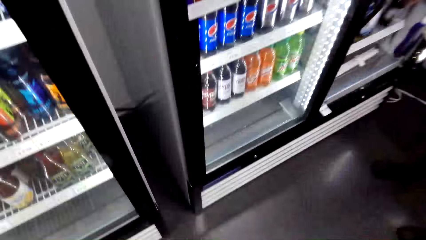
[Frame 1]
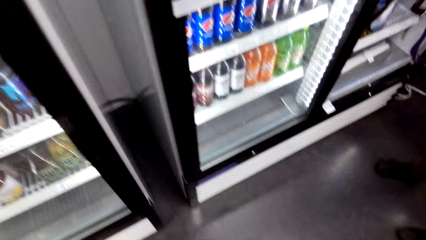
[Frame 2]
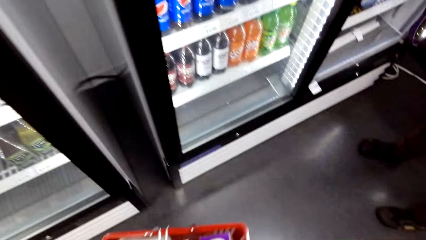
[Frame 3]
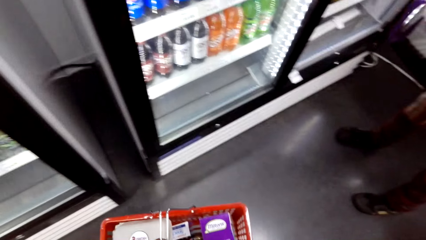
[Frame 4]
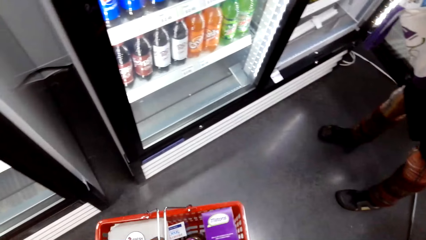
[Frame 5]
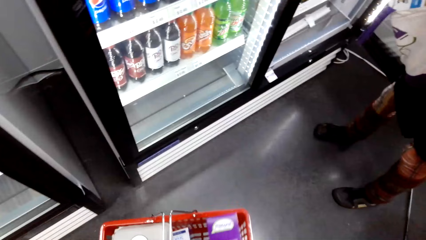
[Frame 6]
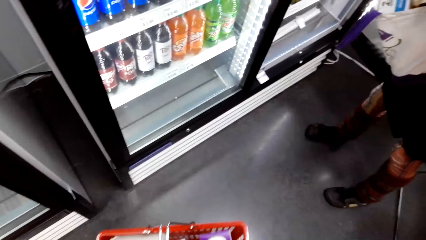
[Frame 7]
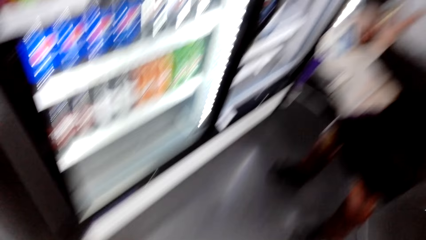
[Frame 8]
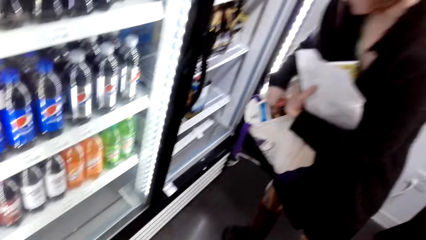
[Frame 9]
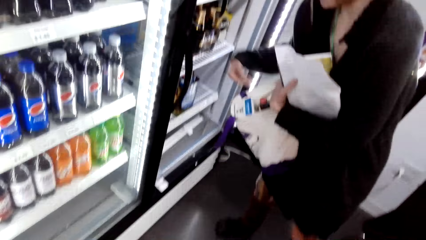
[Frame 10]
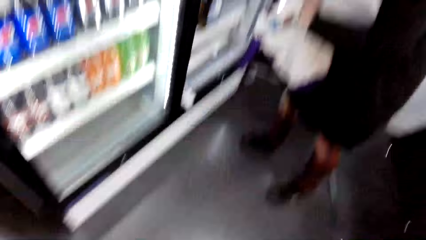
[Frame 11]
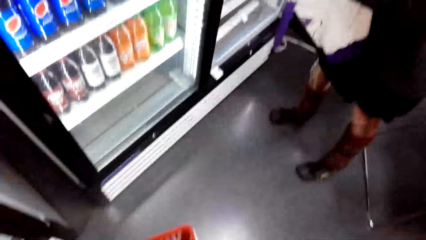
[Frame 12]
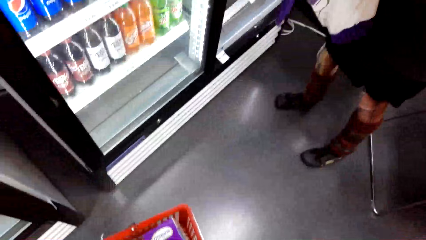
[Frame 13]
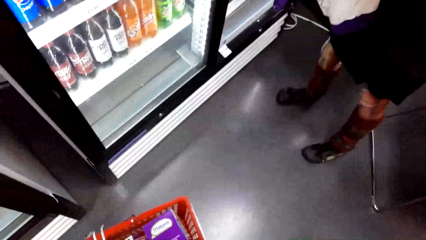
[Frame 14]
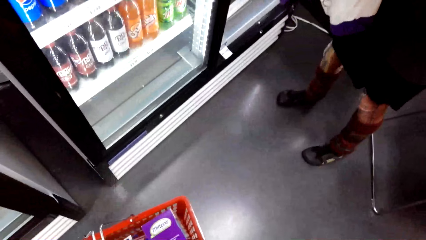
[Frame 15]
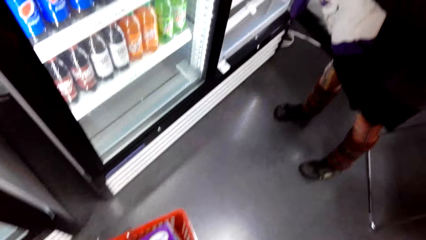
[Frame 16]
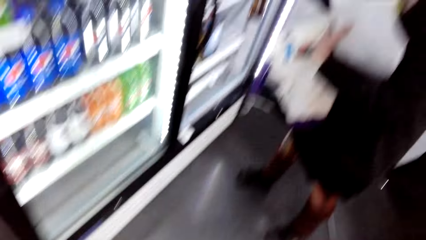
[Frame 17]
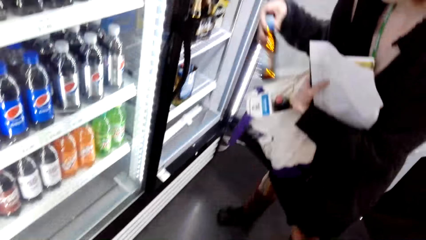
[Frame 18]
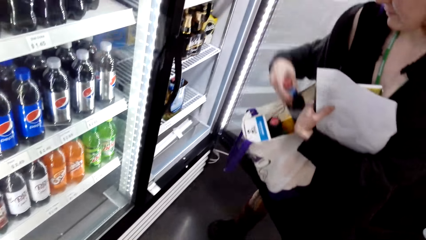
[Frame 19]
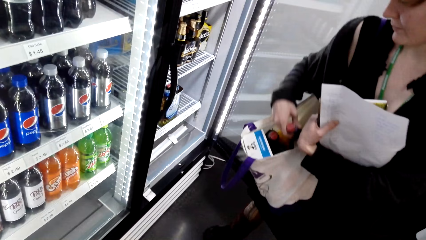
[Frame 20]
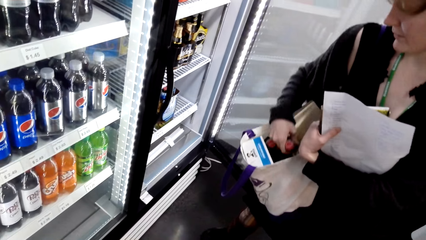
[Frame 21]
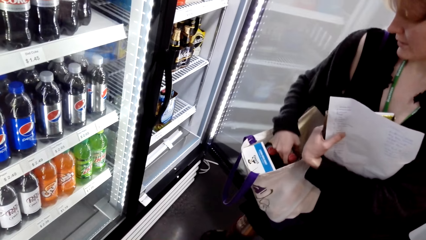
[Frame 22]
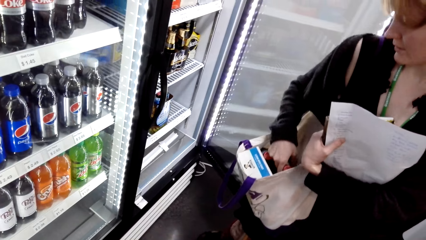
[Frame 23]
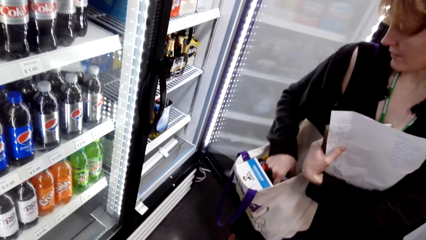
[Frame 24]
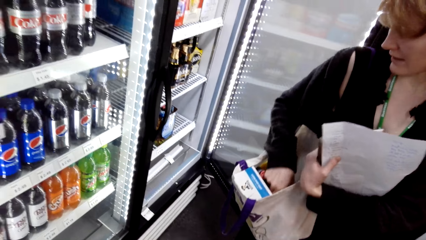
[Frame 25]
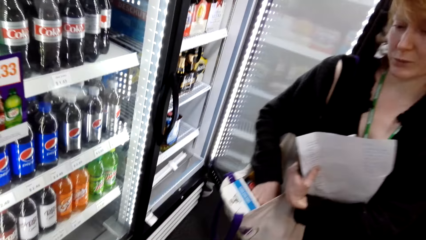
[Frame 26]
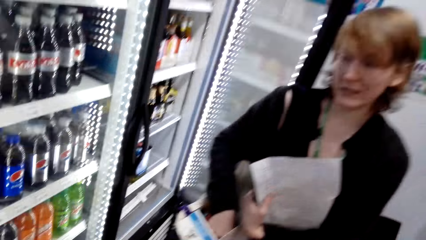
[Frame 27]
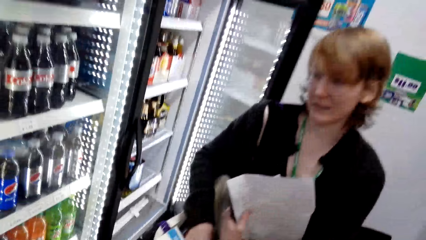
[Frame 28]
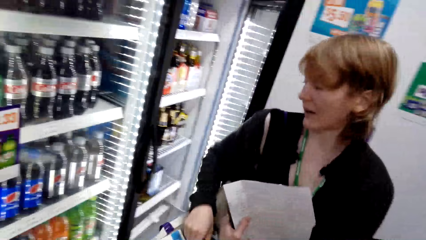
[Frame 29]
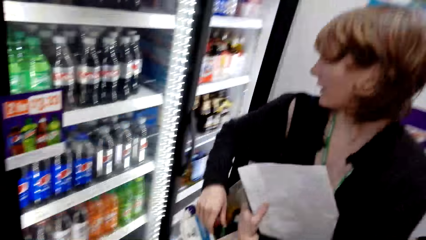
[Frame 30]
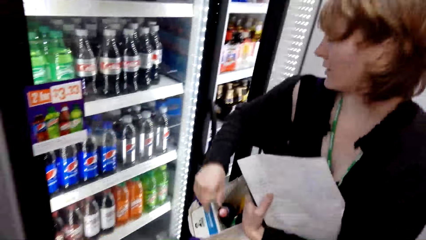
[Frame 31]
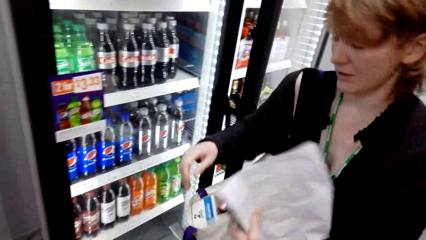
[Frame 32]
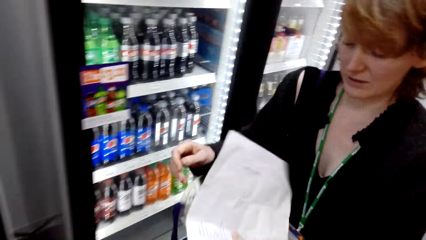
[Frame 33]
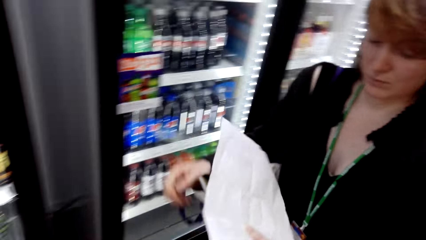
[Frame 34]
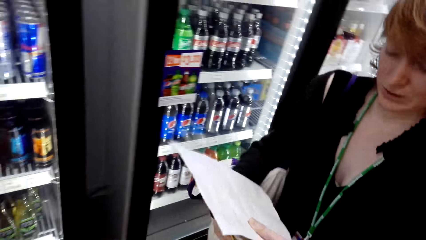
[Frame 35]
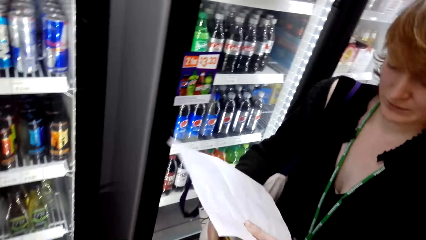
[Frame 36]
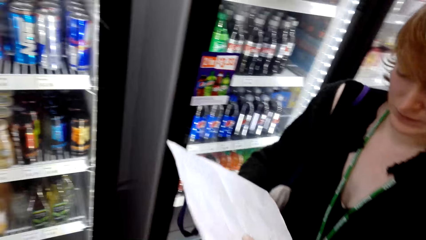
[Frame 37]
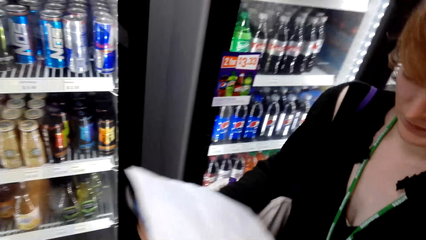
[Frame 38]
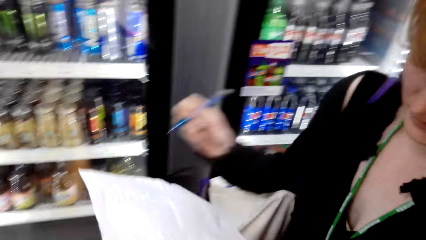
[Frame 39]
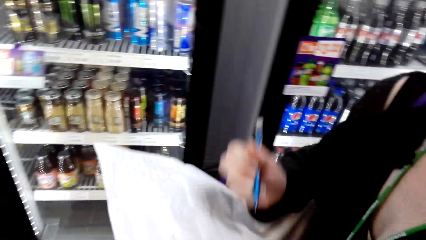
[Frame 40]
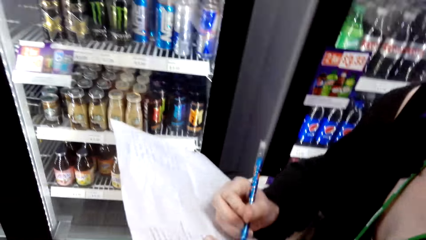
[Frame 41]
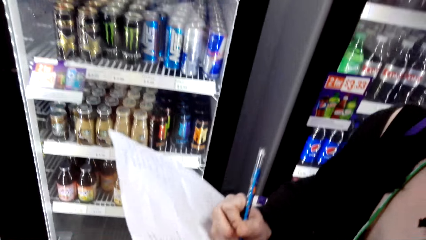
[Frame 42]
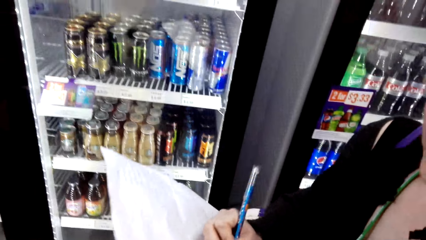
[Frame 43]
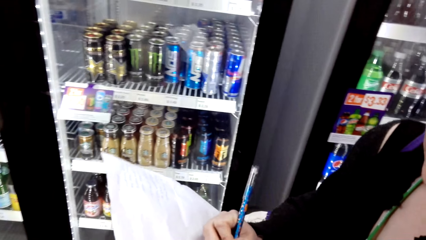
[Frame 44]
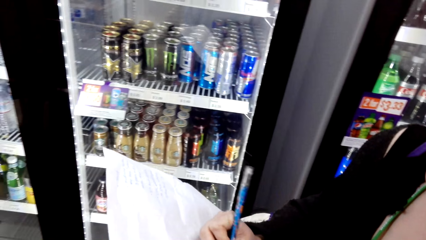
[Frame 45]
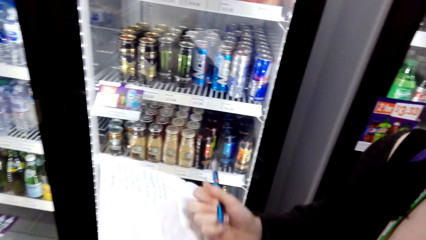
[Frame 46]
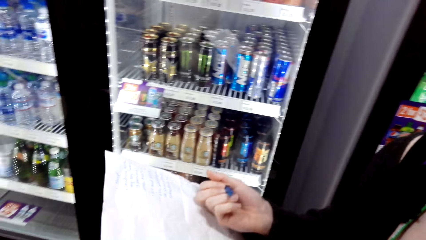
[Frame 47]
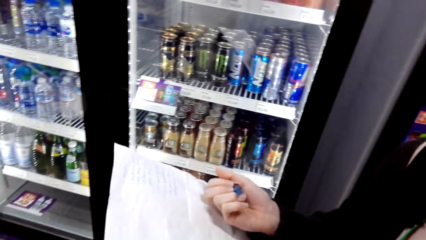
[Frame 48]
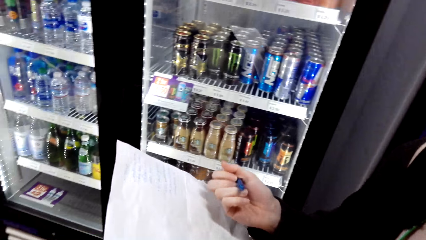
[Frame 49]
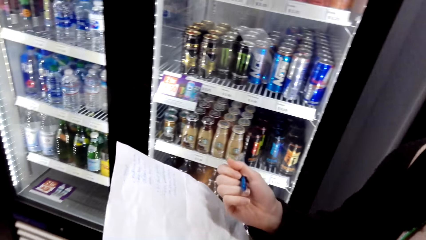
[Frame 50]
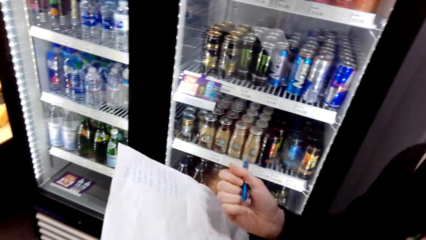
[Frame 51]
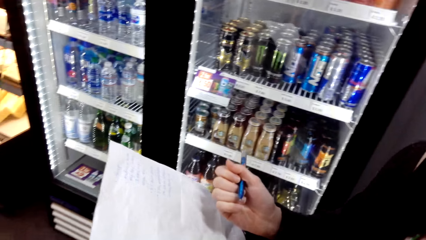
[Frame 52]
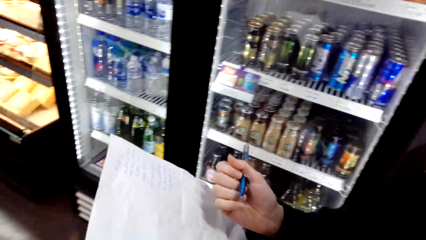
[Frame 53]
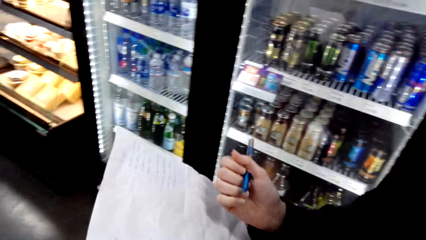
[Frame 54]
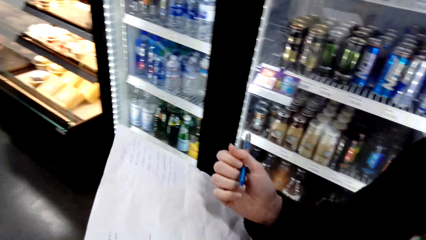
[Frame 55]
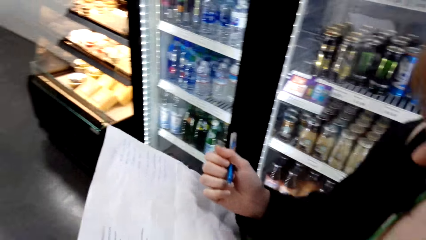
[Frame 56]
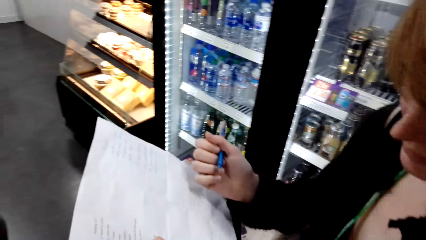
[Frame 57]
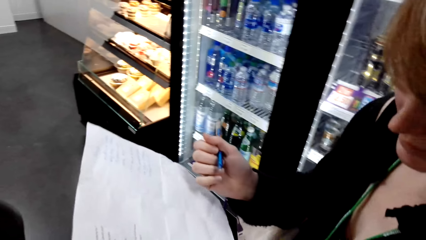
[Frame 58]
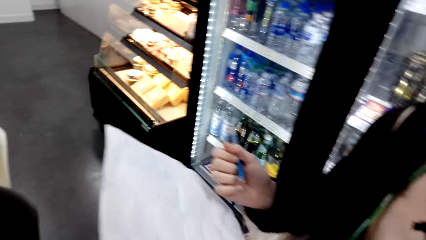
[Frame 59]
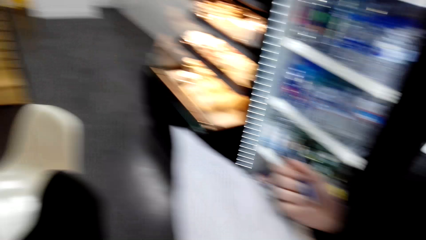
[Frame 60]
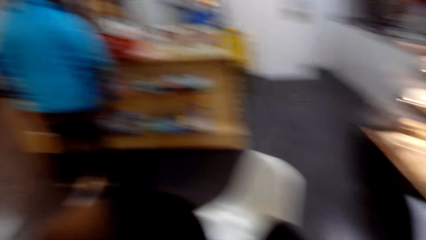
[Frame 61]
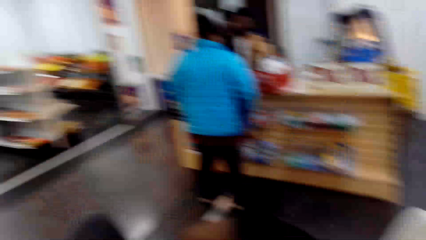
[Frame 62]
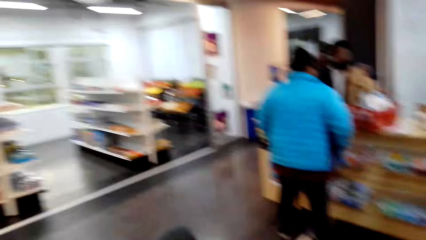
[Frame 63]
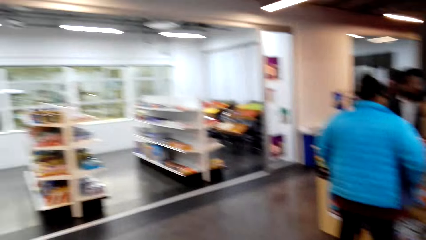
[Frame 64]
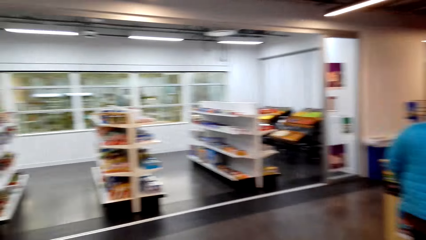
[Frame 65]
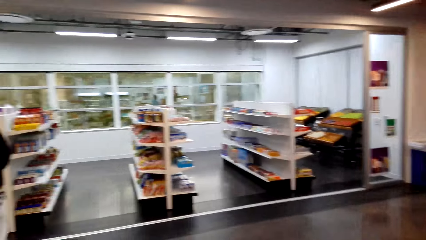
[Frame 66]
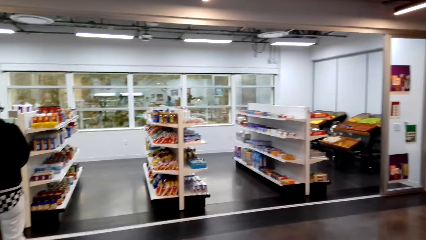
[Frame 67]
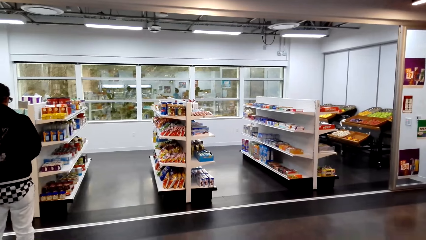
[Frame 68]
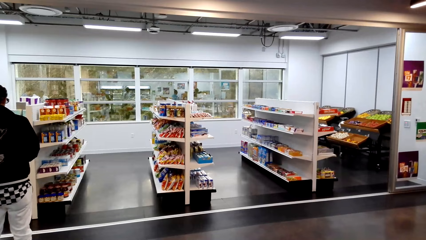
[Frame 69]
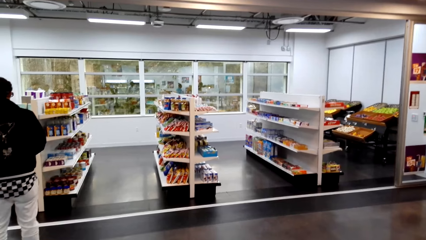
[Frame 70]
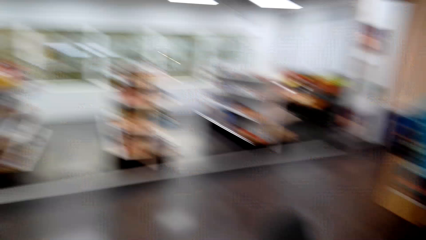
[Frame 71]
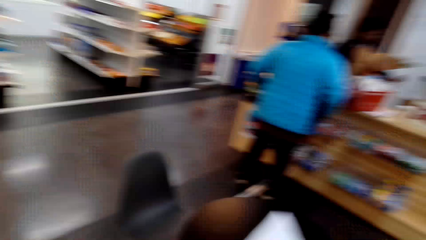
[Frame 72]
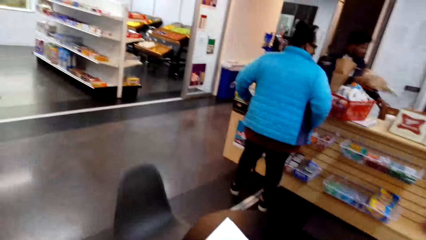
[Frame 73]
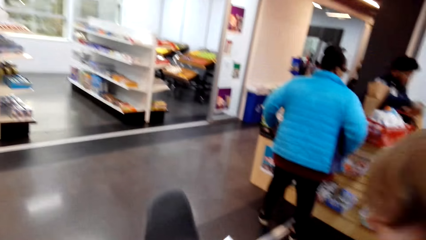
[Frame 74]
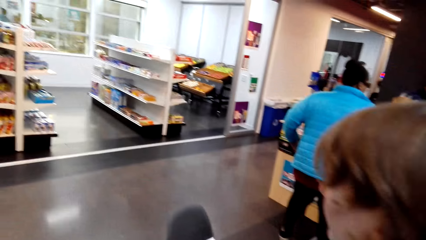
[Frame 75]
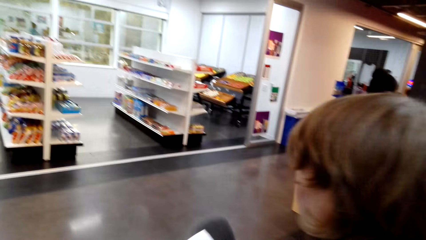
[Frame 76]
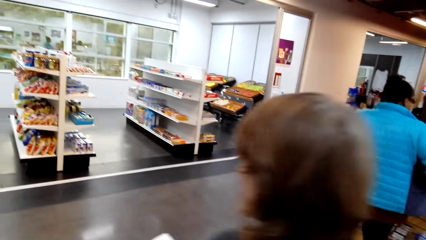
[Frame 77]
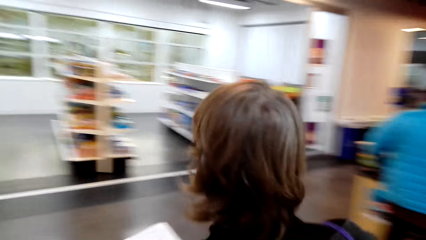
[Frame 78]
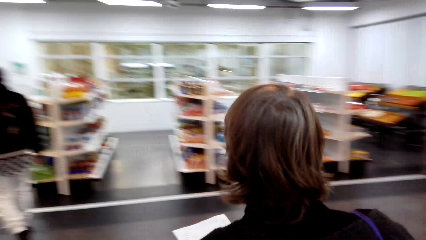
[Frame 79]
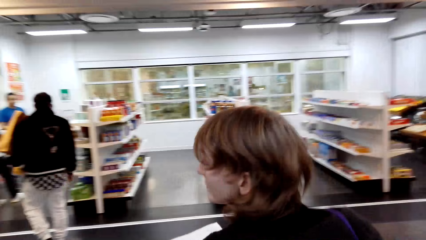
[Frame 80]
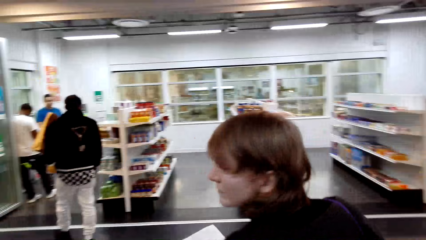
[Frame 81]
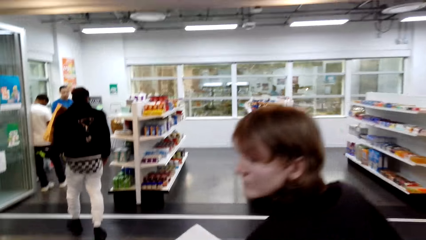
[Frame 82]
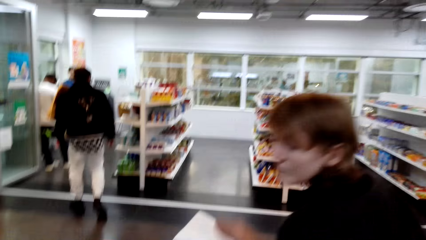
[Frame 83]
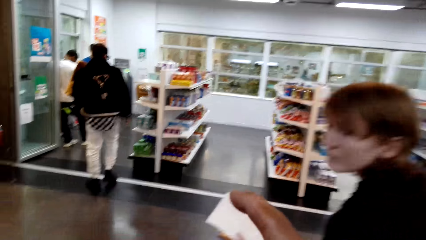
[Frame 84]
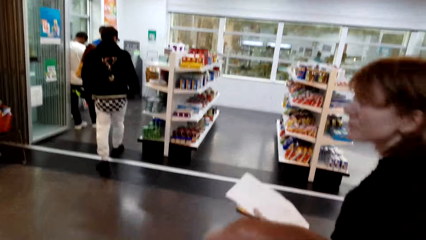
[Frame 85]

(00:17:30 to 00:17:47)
The camera wearer looks around and talks with a lady. The lady picks something. The camera wearer holds the shopping basket. They talk with the lady. They talk with the lady again. The lady puts something inside the bag. She holds paper and walks around. She holds the paper and walks around again. The camera wearer looks around. They look around again. The lady walks around, talks with the camera wearer and writes on the paper with a pen. The camera wearer walks around. The lady walks around. The camera wearer looks around and talks with the lady.
